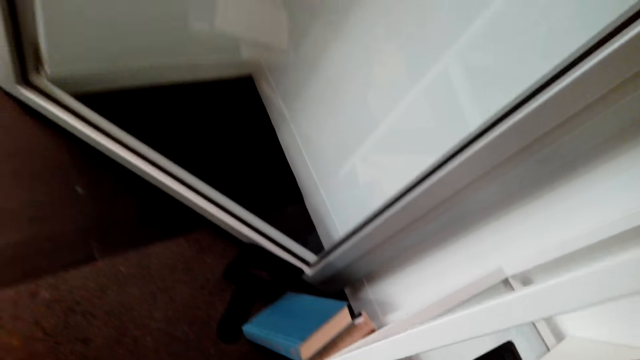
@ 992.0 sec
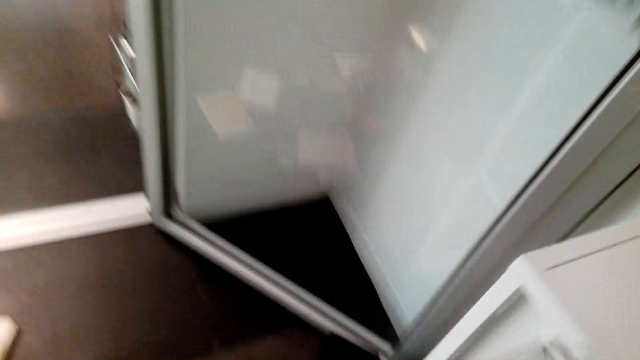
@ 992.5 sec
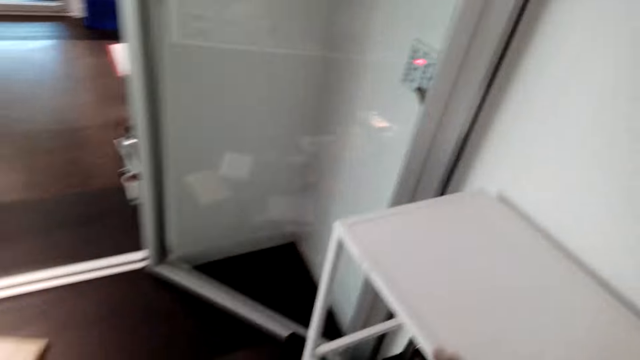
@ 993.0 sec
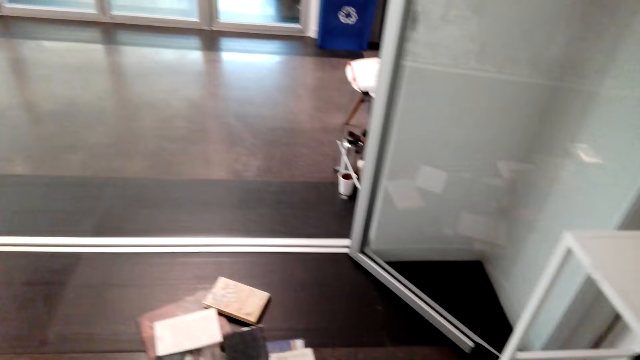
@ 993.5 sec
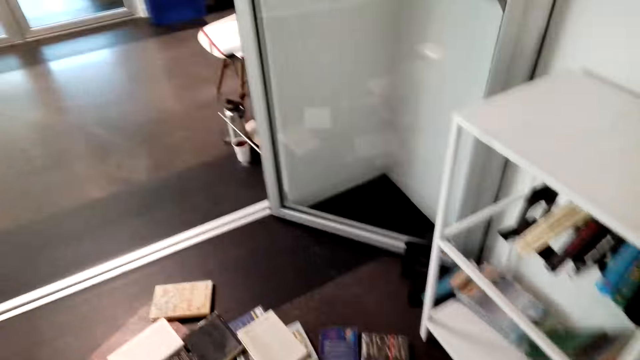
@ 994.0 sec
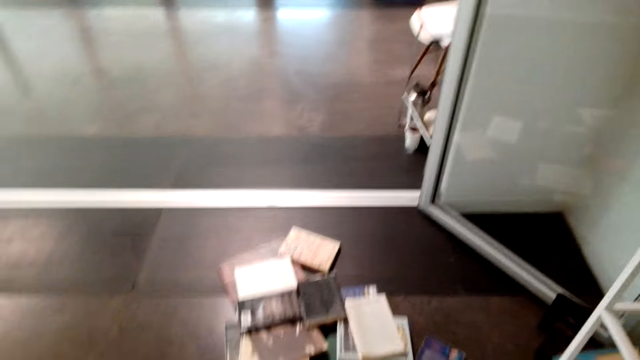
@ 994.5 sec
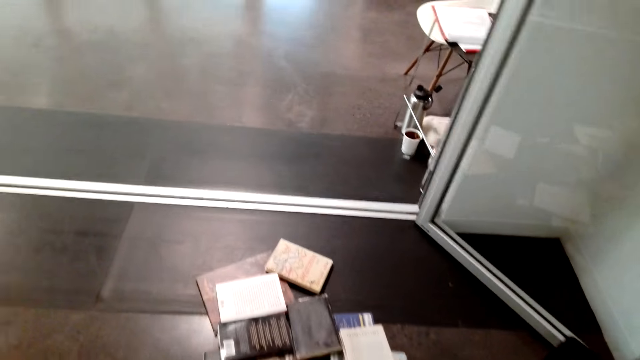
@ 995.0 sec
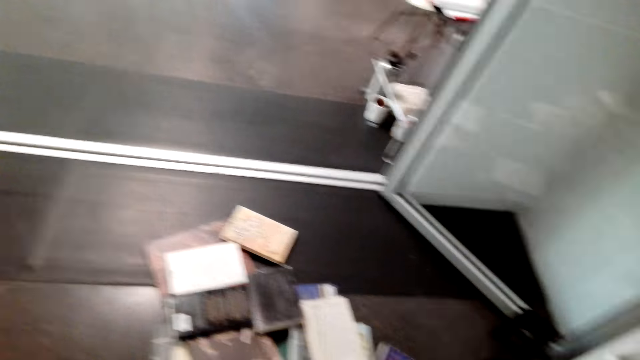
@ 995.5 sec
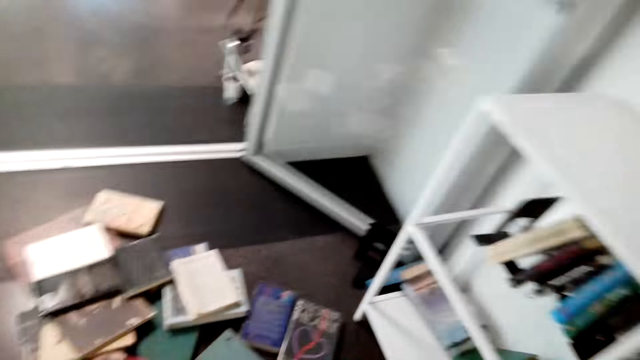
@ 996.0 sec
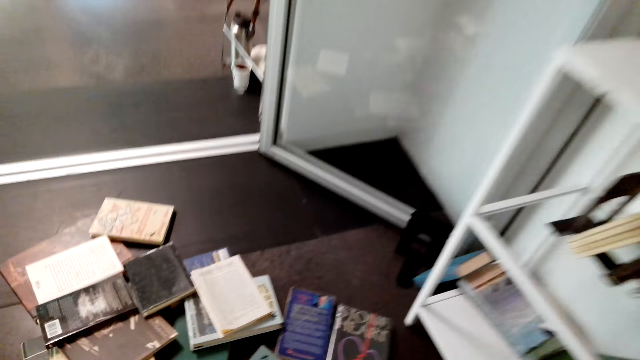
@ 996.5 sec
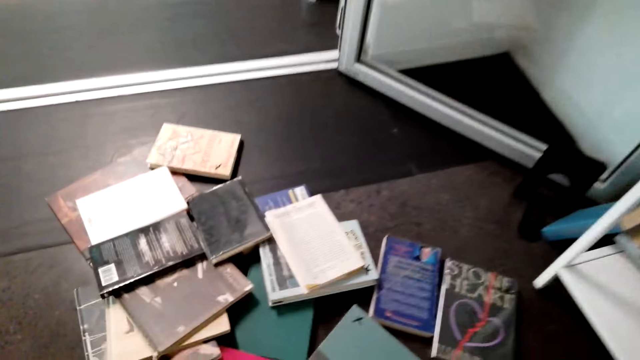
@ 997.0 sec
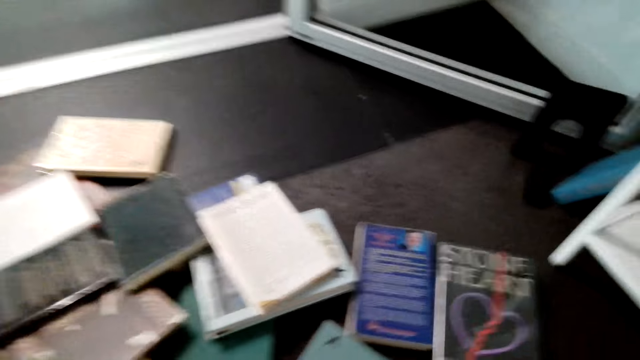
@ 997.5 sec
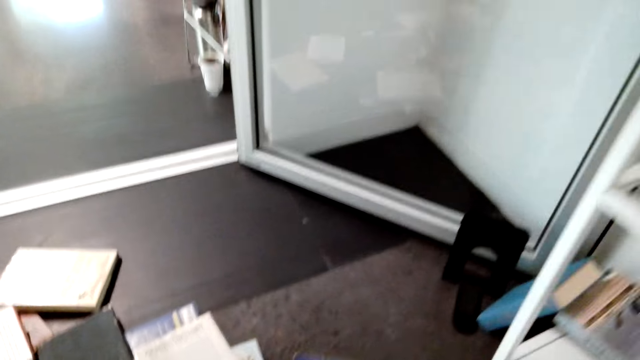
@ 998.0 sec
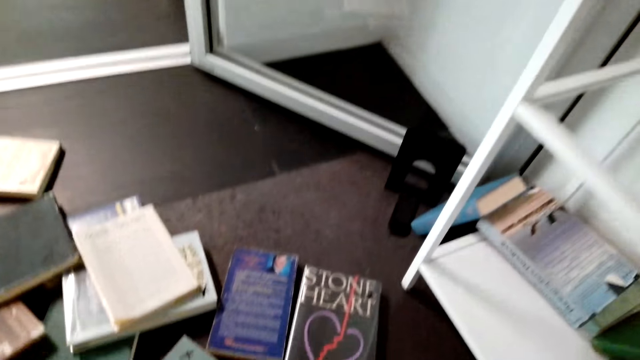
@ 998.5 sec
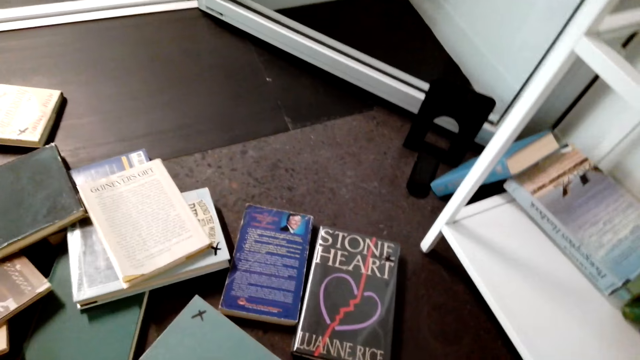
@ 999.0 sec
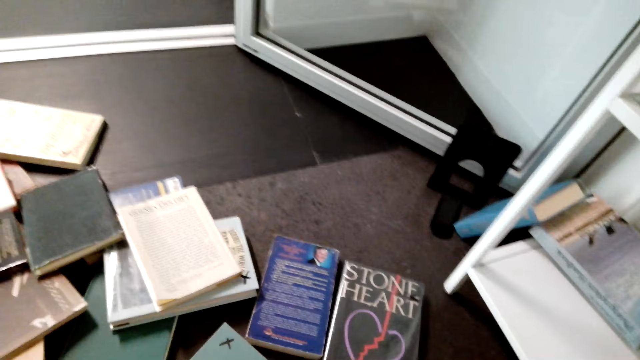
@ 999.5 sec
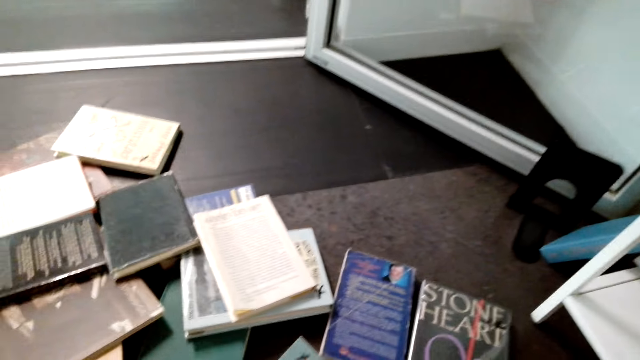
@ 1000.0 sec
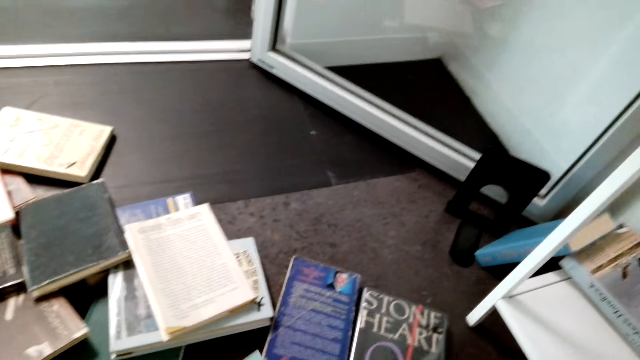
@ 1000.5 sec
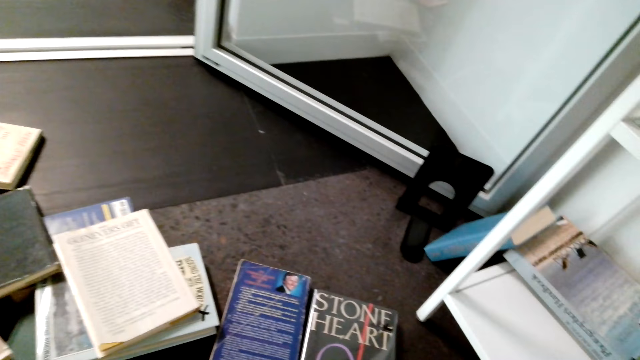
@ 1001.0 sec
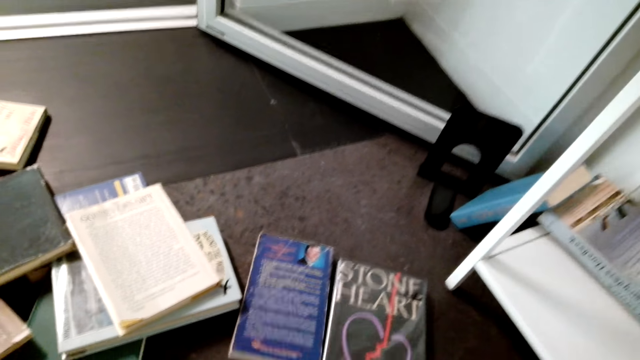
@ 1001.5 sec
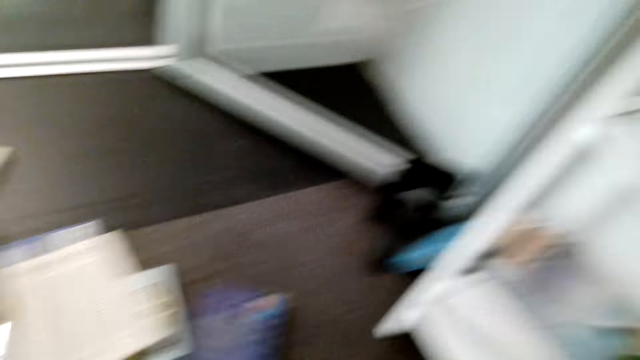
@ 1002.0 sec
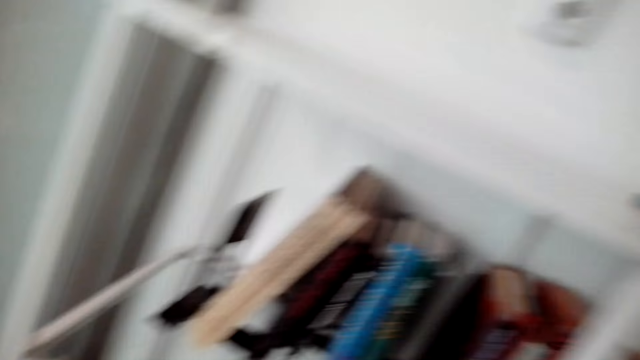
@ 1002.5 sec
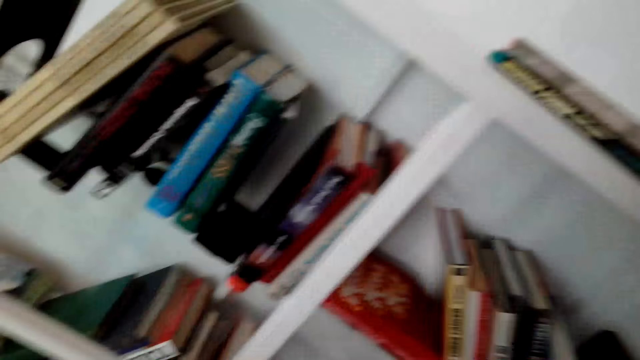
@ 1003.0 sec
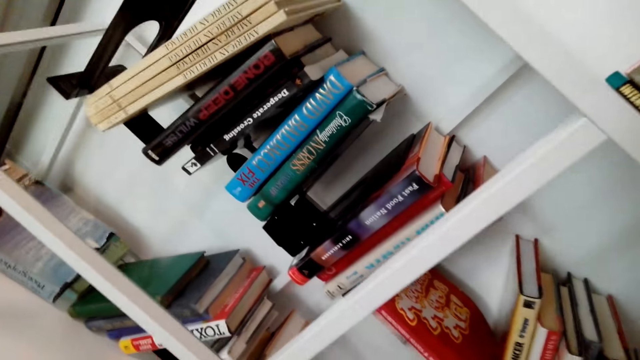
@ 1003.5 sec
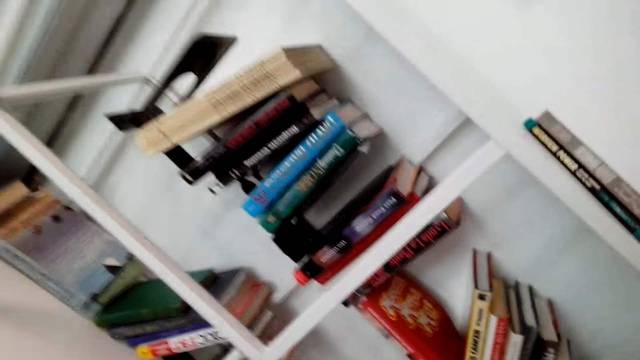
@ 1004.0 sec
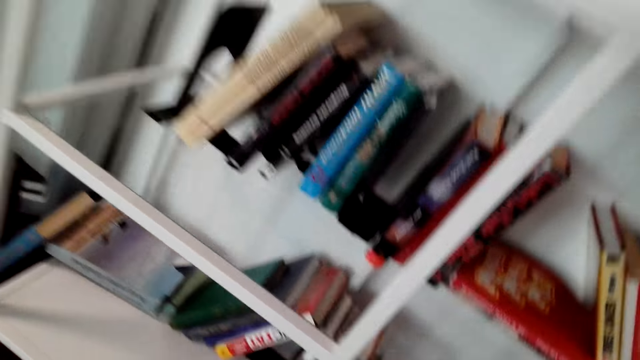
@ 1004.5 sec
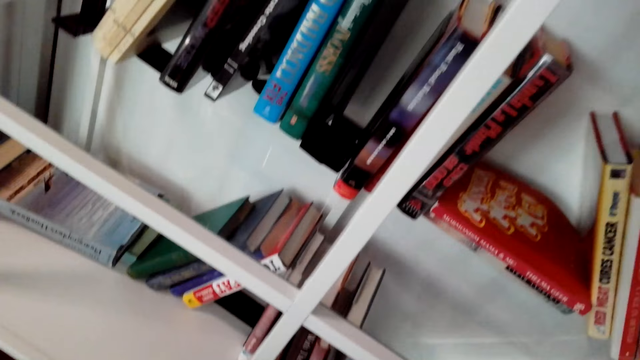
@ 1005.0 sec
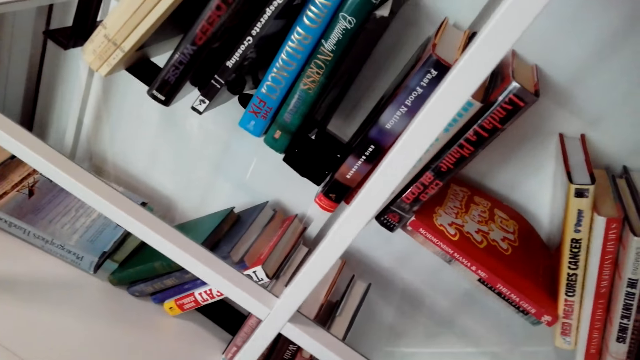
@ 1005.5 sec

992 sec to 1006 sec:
The camera wearer converses with the lady. They arrange the books. They pick more books from the floor.

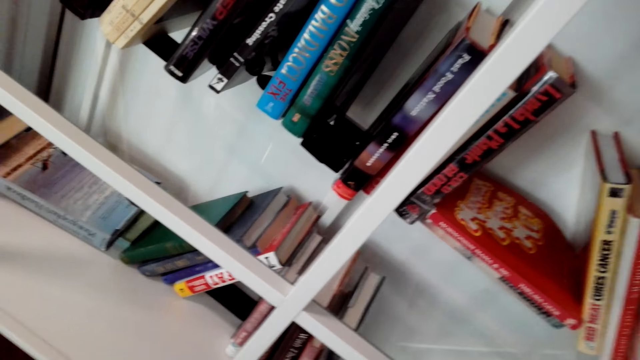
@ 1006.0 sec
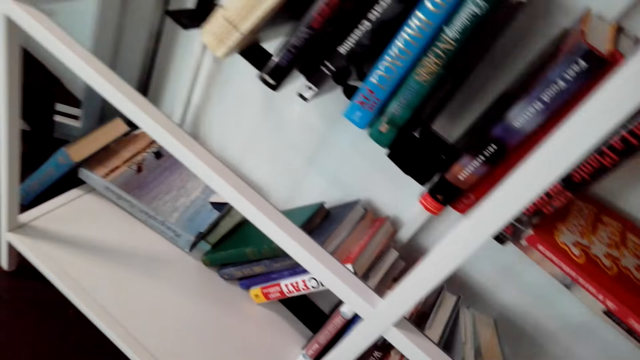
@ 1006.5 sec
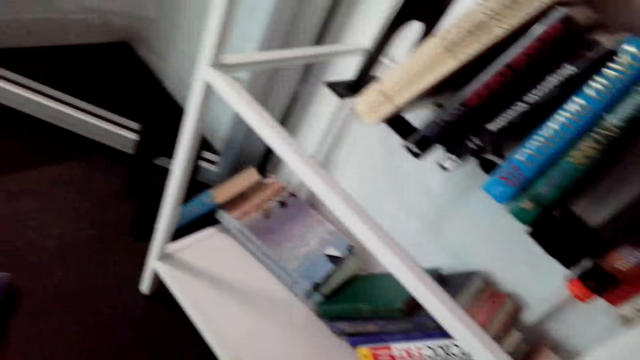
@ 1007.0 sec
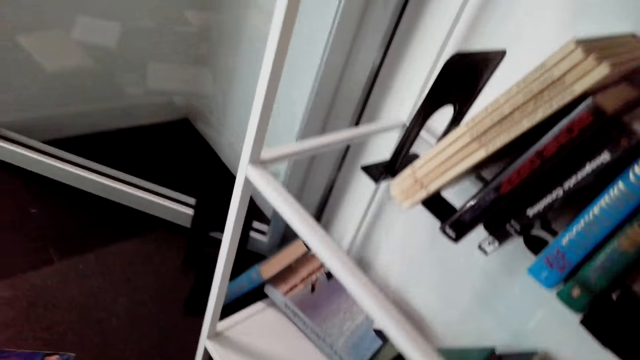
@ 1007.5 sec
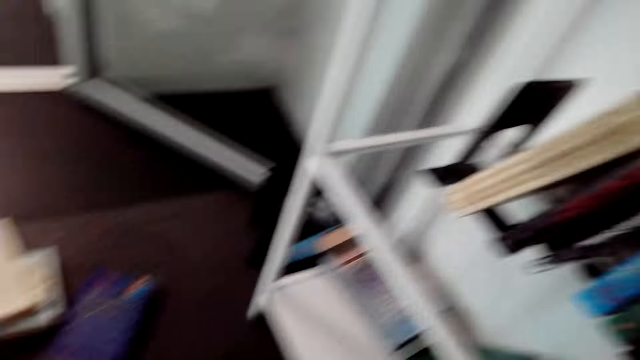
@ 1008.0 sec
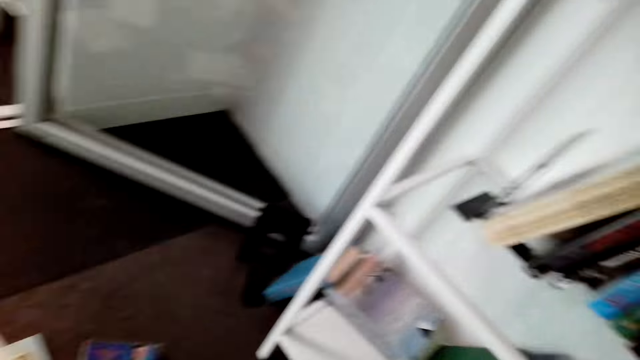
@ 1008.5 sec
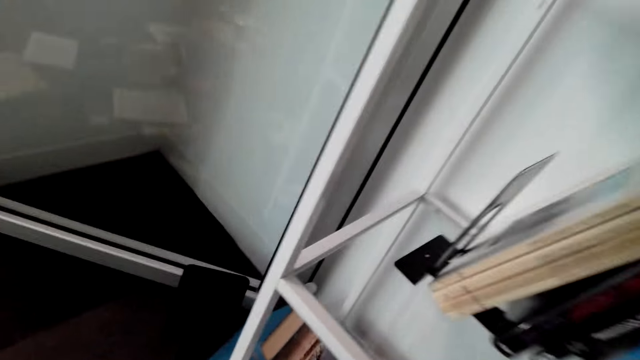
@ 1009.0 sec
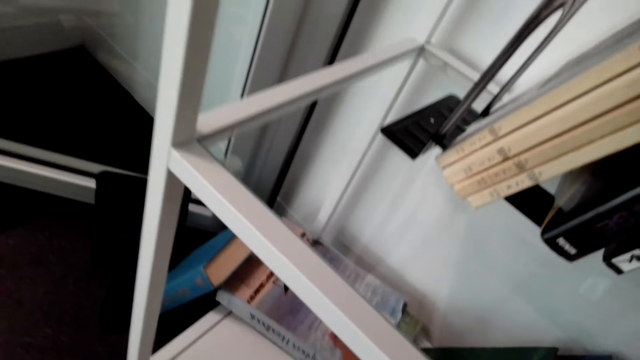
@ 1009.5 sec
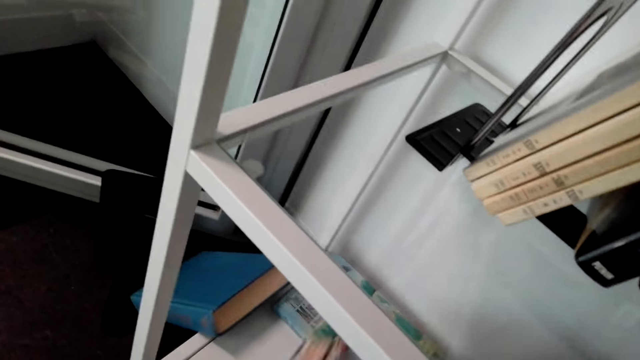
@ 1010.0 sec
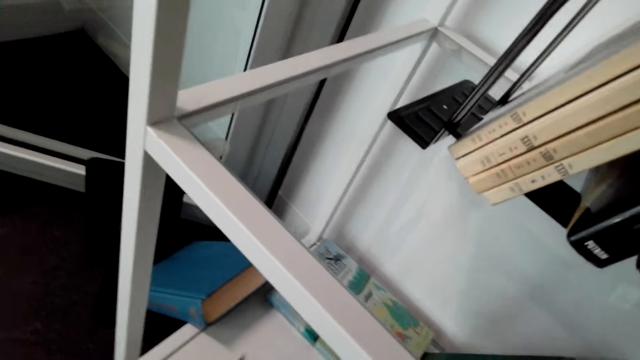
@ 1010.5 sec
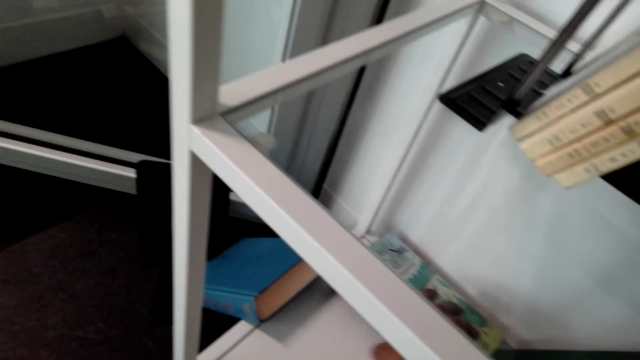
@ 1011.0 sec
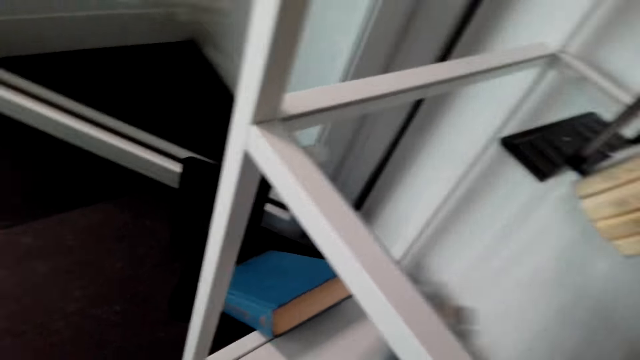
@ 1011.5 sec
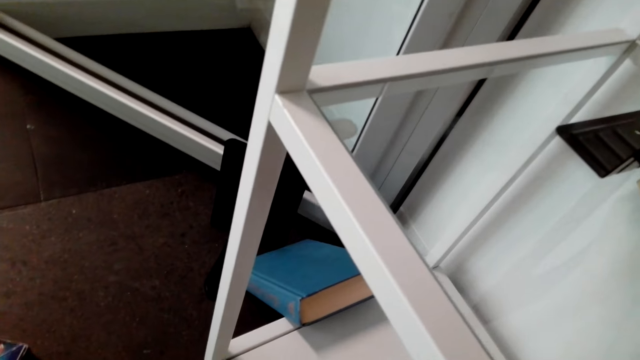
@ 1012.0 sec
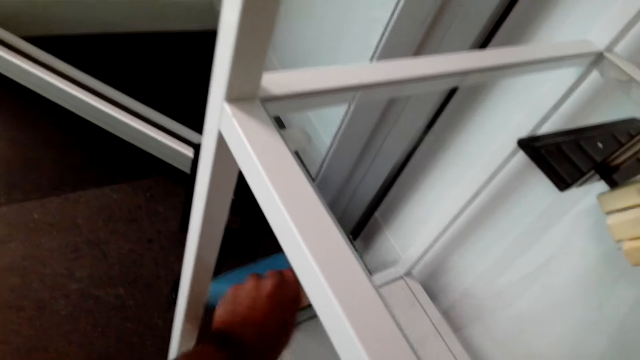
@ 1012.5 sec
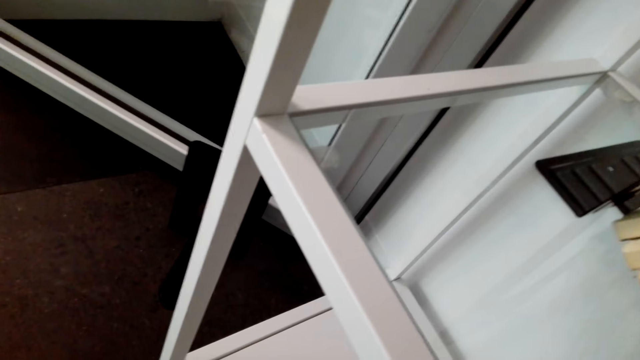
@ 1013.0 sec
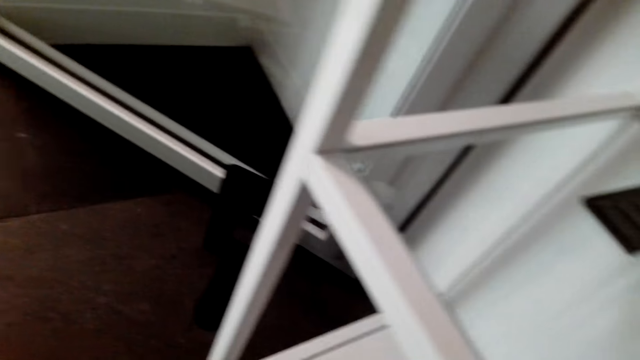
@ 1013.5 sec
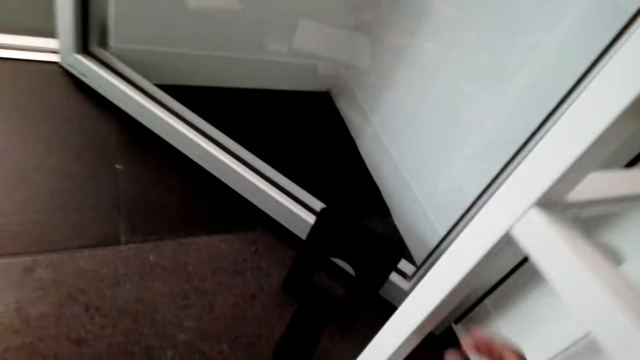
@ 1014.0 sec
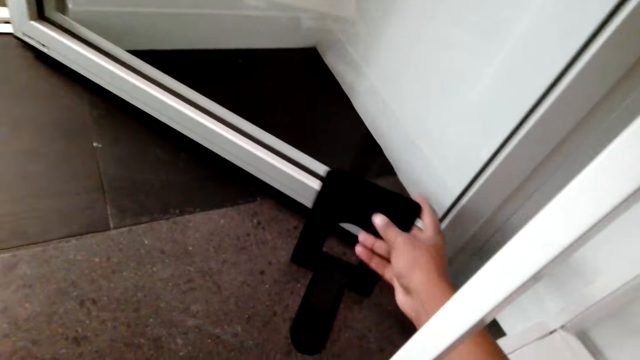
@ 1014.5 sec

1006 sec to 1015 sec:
The camera wearer puts the books in the shelf. They arrange the books in the shelf.
